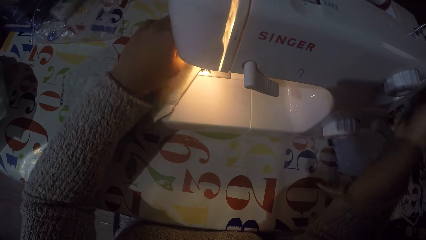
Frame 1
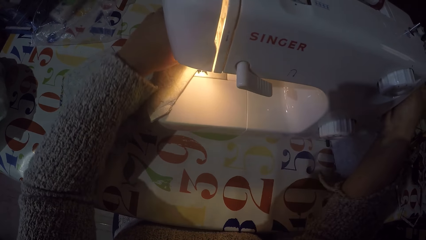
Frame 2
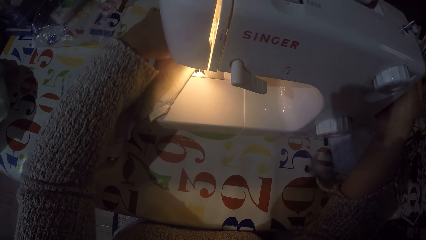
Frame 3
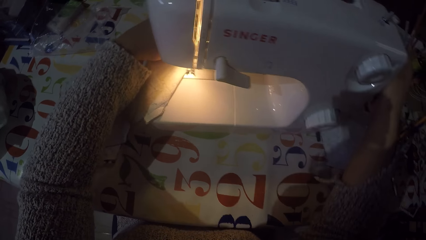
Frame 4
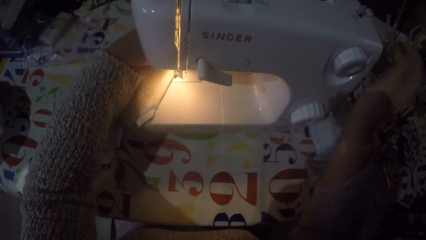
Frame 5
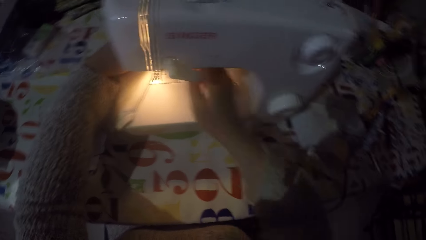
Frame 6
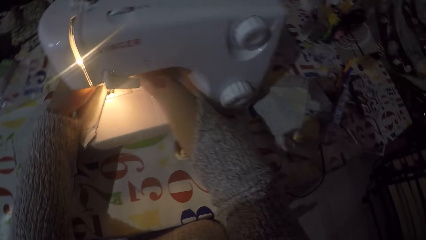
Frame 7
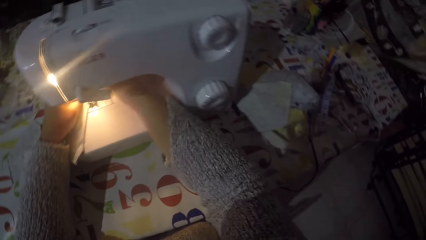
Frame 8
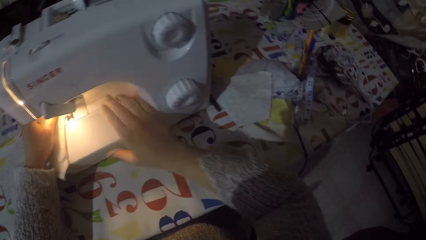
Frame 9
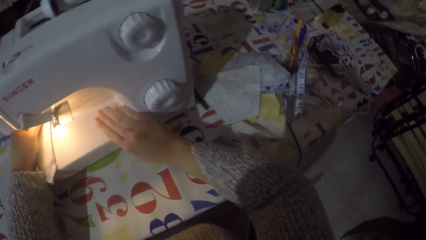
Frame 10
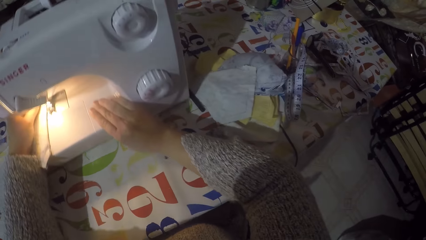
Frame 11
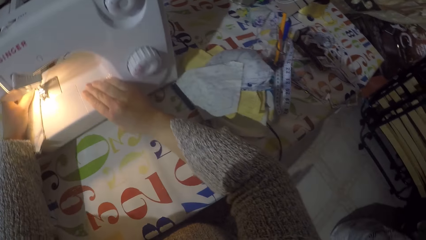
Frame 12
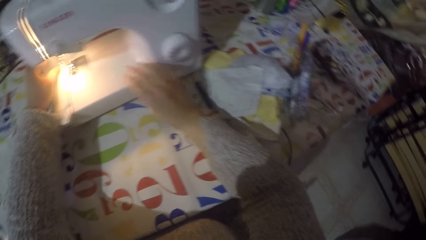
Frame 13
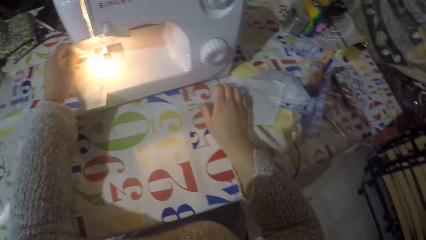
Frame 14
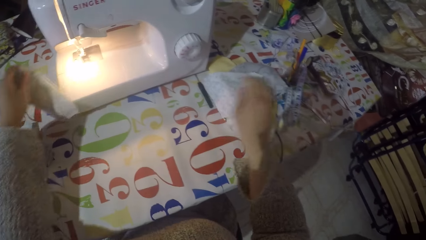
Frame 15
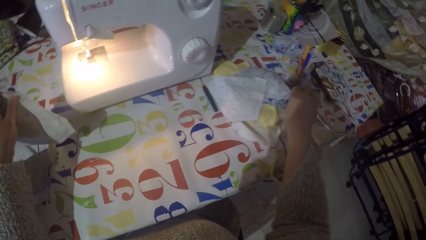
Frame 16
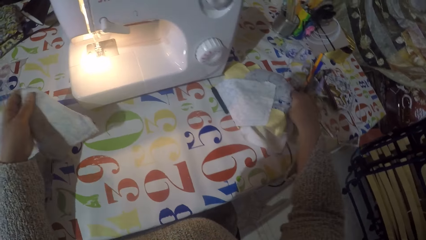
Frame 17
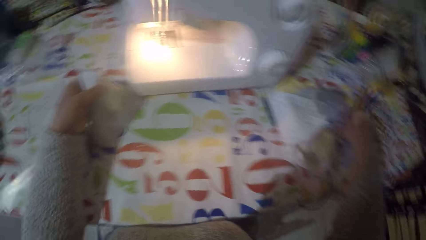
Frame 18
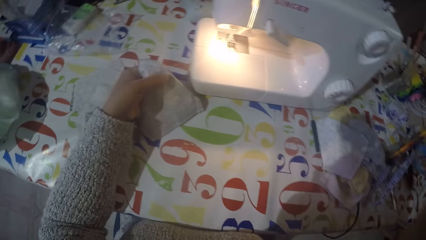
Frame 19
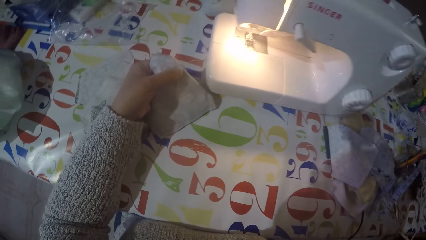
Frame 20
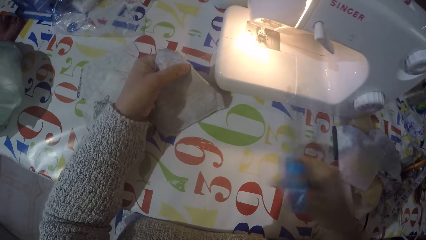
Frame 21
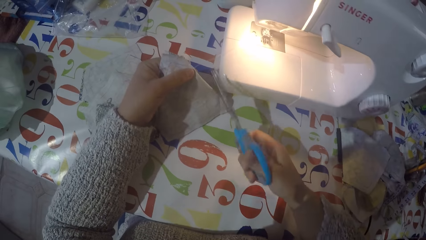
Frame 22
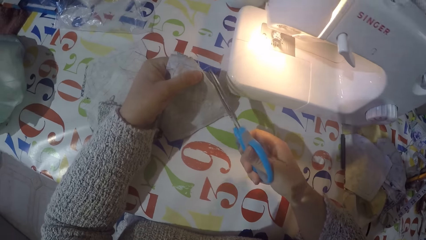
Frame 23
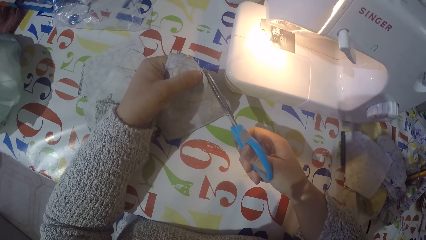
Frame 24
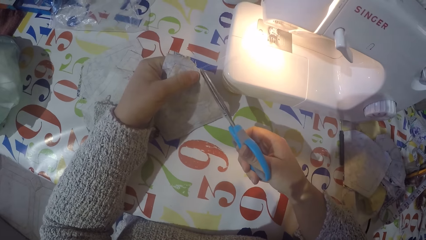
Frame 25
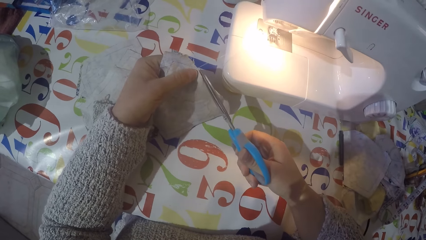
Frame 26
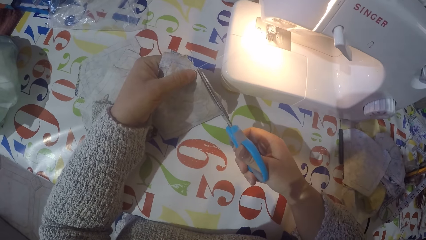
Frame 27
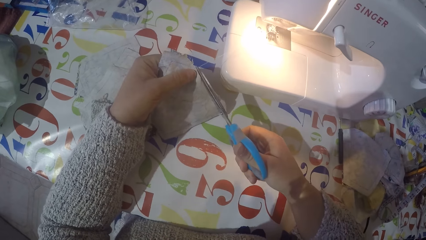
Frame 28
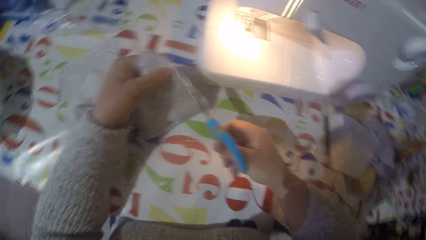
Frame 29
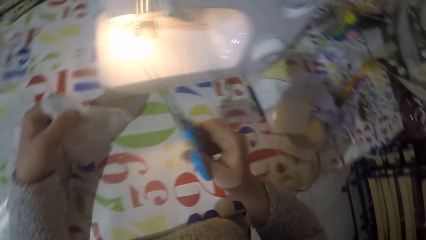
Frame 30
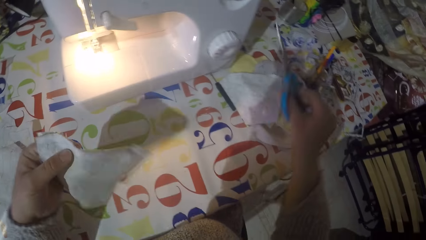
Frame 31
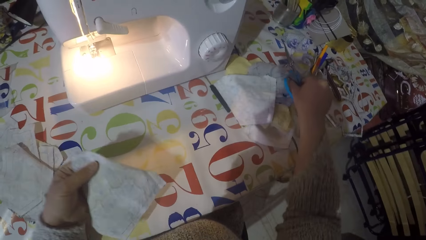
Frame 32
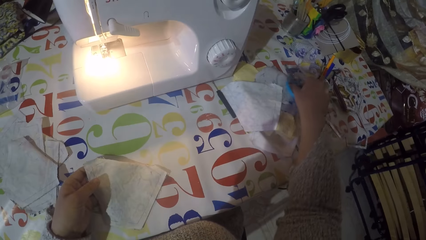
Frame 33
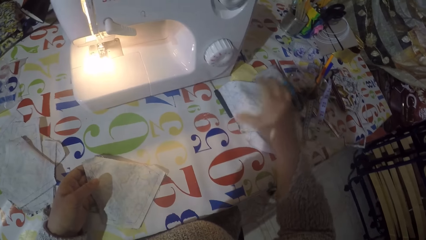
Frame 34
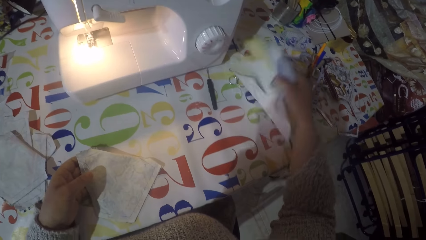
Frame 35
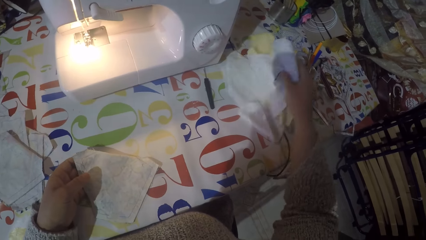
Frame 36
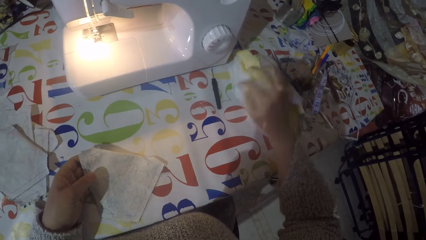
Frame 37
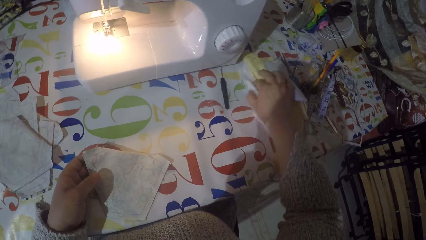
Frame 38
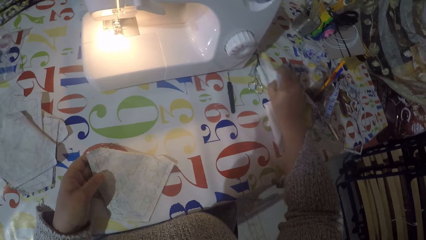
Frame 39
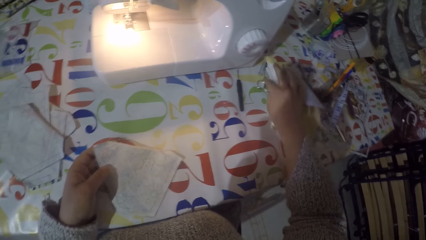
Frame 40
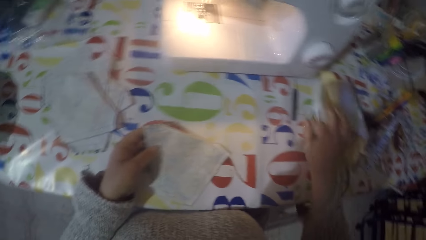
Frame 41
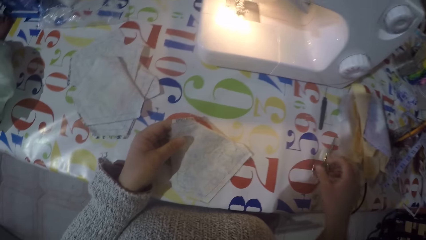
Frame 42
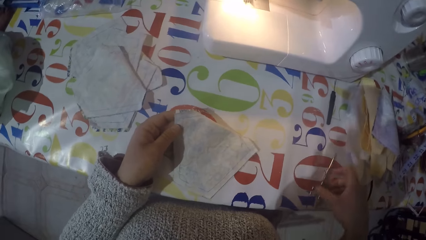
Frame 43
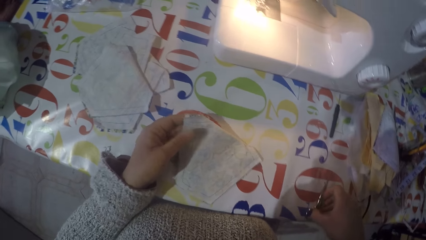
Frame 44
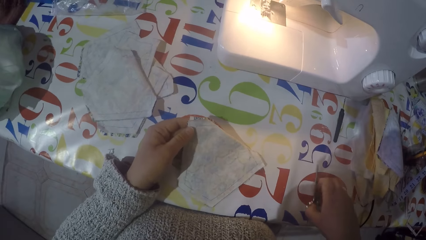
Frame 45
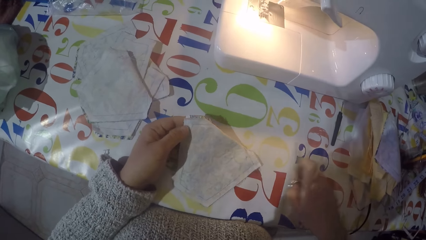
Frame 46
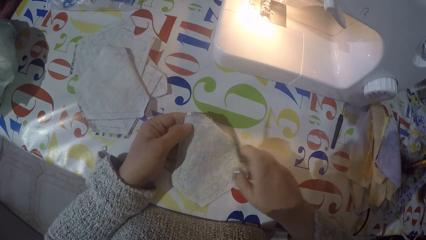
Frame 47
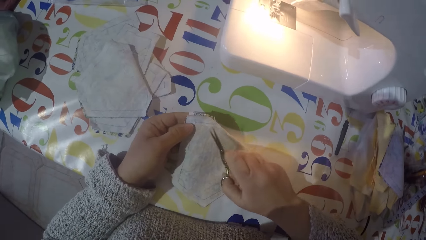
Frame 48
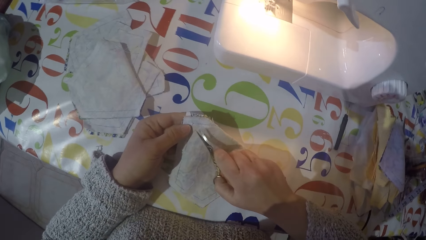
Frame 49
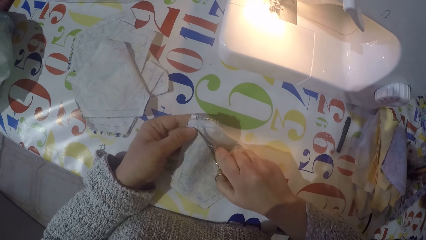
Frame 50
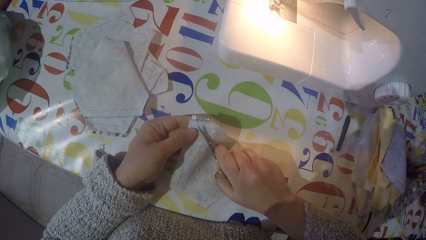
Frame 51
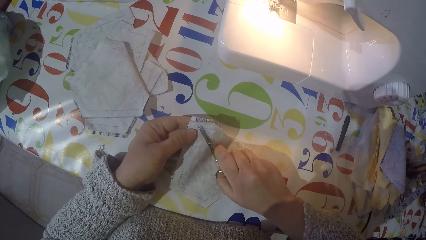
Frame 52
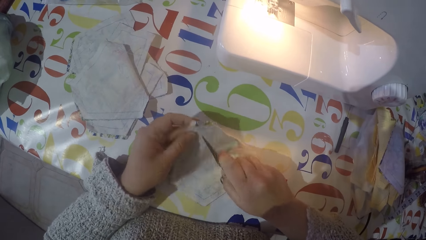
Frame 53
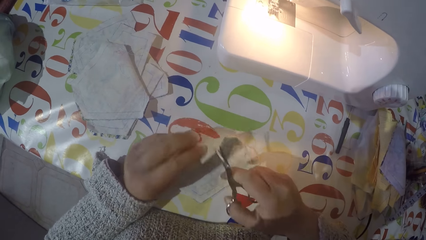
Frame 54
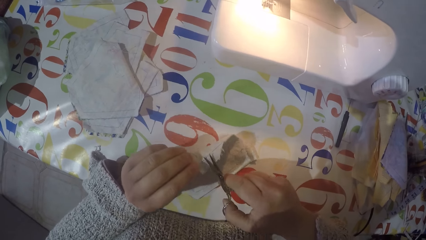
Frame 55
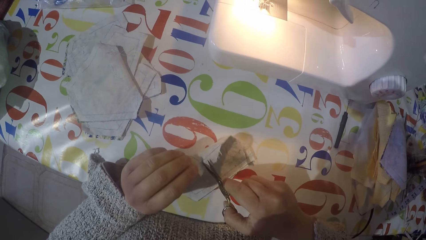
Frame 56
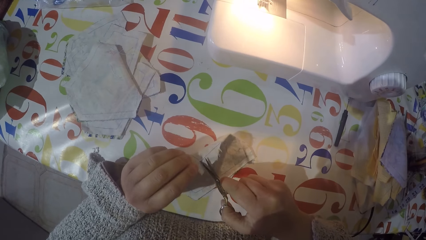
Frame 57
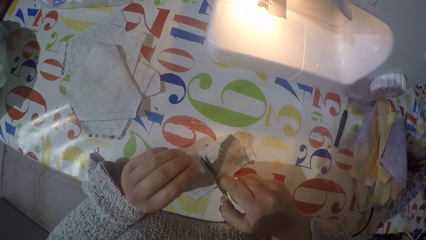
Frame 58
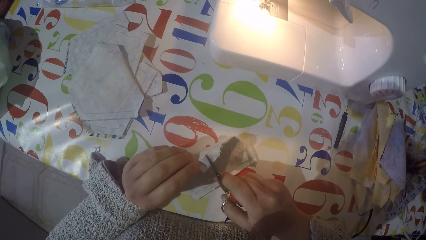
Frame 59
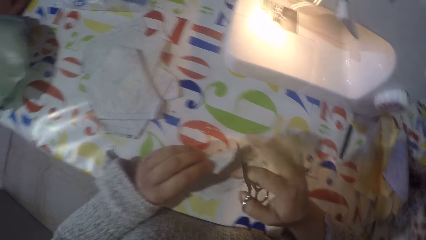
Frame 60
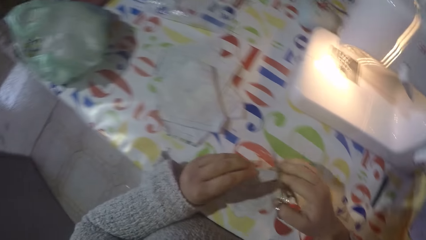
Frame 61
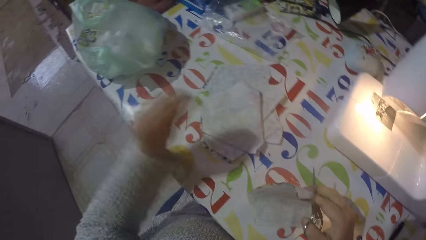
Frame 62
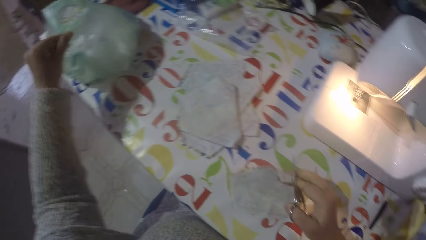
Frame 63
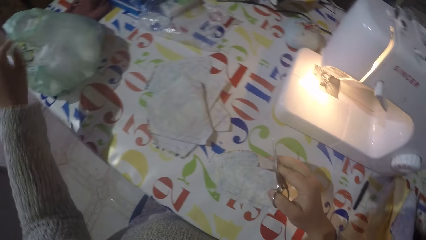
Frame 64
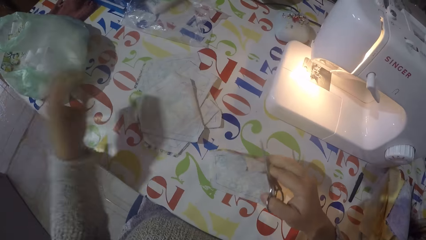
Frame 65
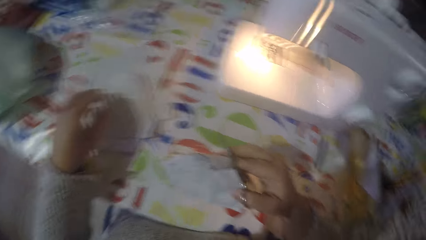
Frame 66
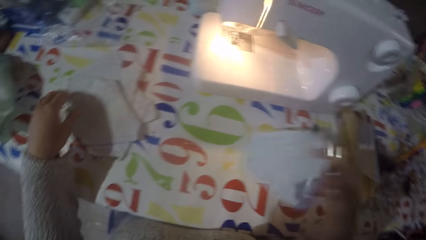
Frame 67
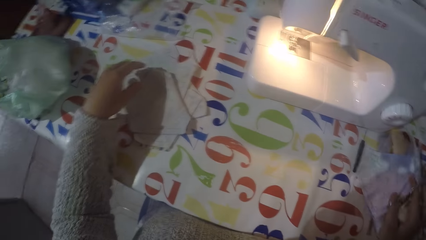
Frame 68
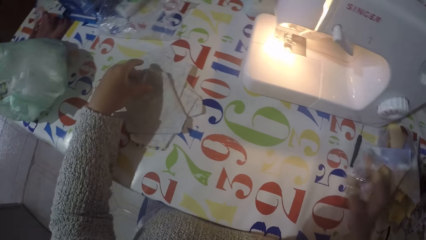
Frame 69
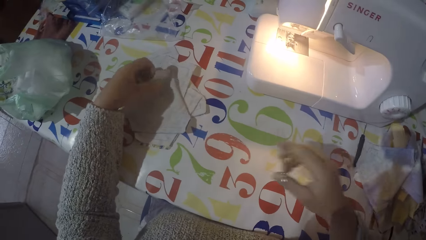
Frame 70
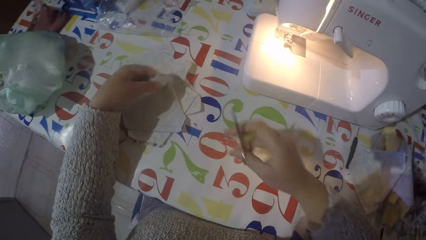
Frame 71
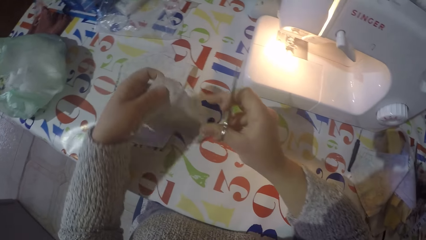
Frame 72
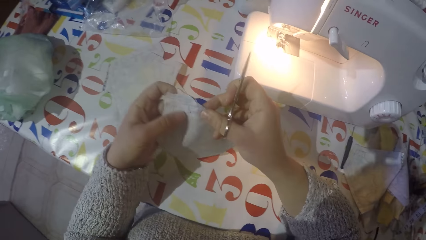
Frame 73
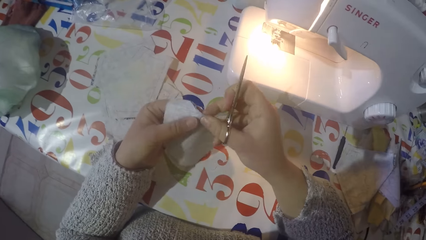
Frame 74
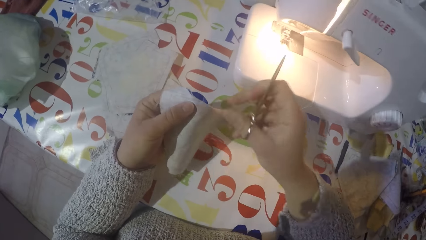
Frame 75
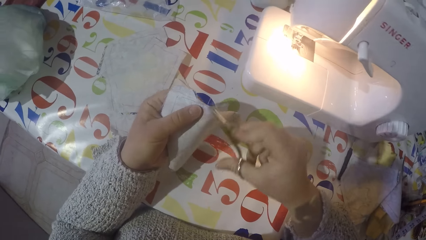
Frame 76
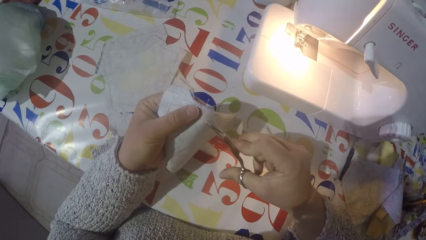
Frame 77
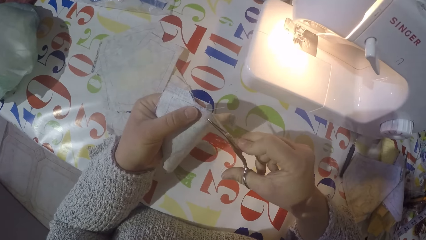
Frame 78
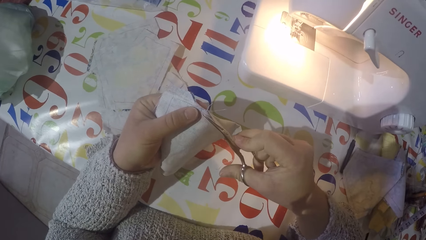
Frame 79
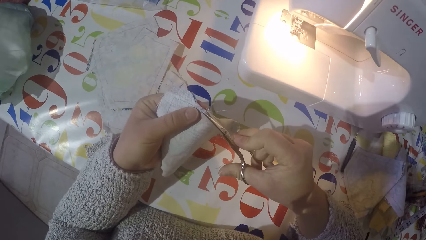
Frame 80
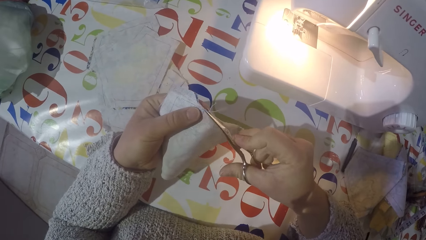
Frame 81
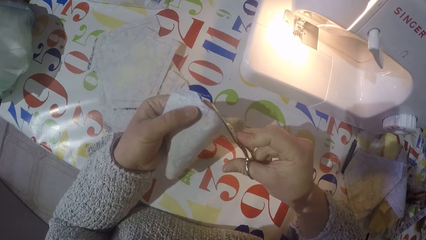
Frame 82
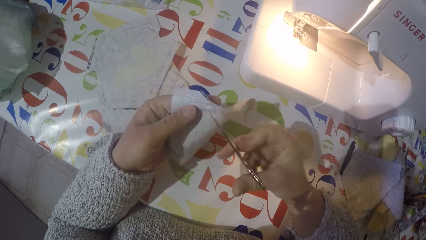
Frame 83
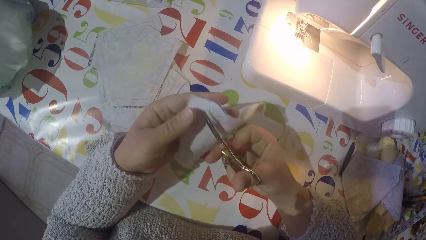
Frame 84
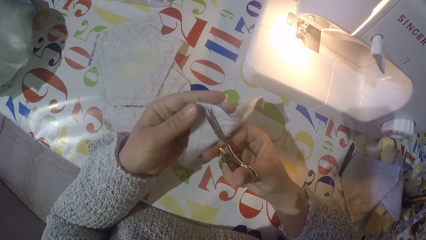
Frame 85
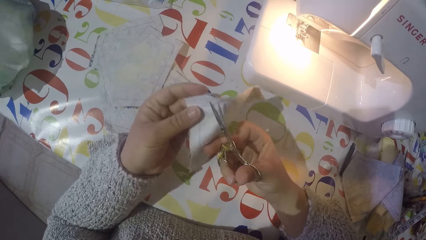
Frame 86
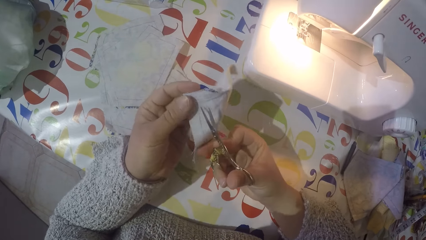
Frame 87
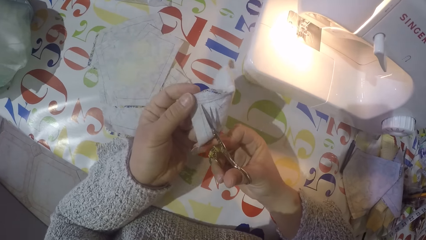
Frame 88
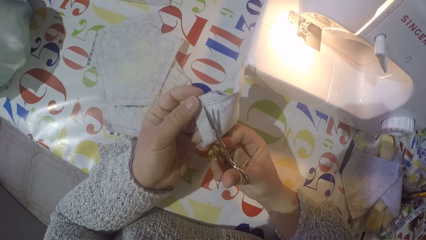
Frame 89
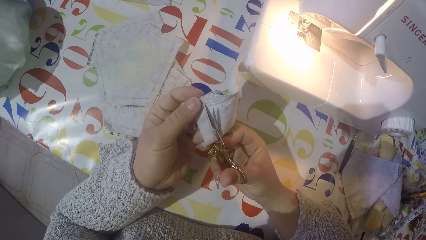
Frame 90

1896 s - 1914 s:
The camera wearer touches the hand wheel. He removes a piece of cloth from the machine and pushes the sewing machine back on the table. He picks a pair of scissors and cuts the thread from the cloth with the scissors. He puts the pair of scissors on the table. He lifts the pieces of clothes. He touches the clothes. He drags another pair of scissors on the table. He picks the pair of scissors. He cuts a thread on the piece of cloth using the scissors. He puts the thread in a paper bag with his left hand. He puts the piece of cloth on the table with his right hand. He picks another piece of cloth from the table with his left hand. He cuts a thread on the piece of cloth using the scissors.
